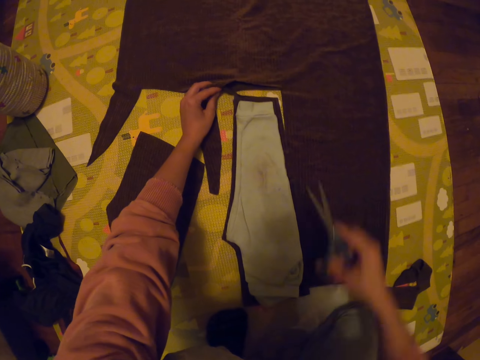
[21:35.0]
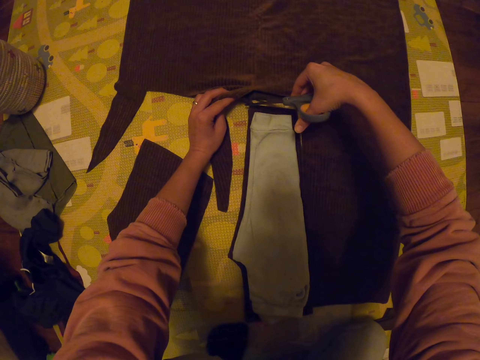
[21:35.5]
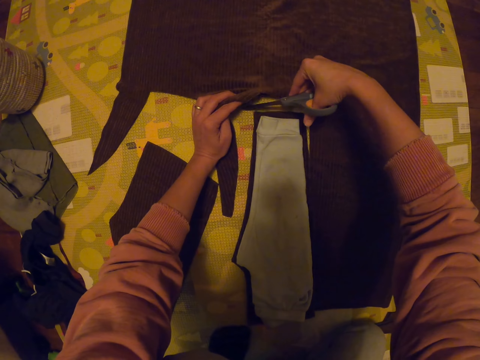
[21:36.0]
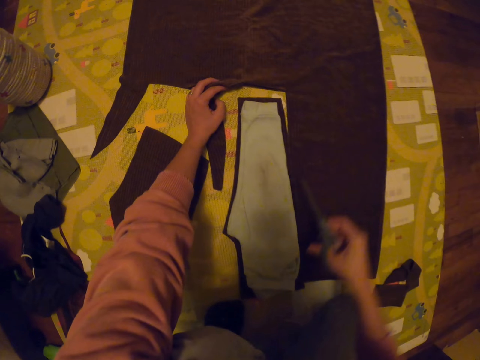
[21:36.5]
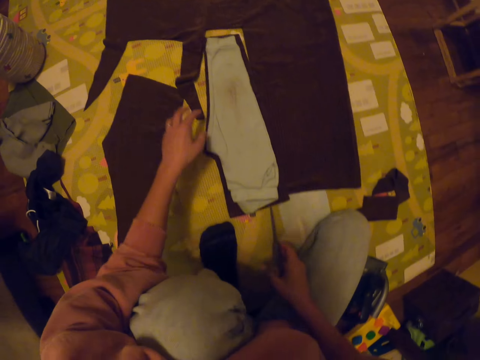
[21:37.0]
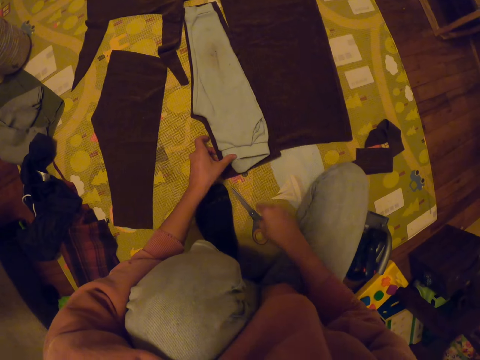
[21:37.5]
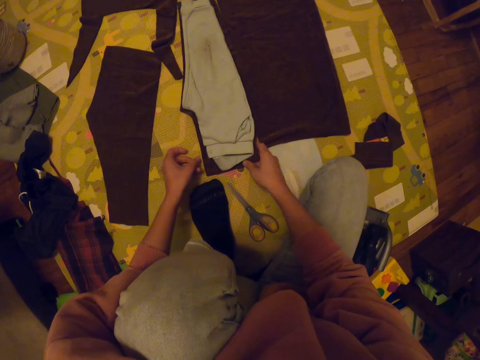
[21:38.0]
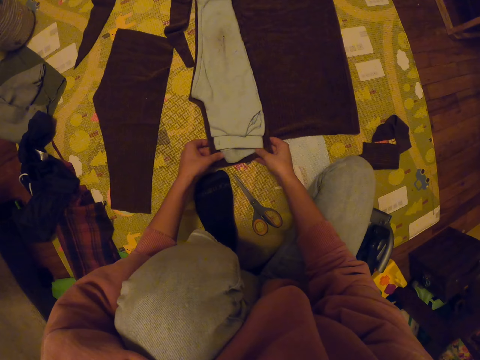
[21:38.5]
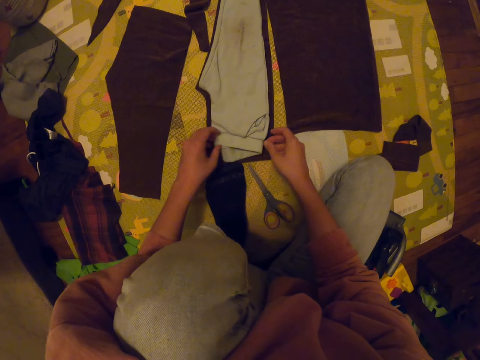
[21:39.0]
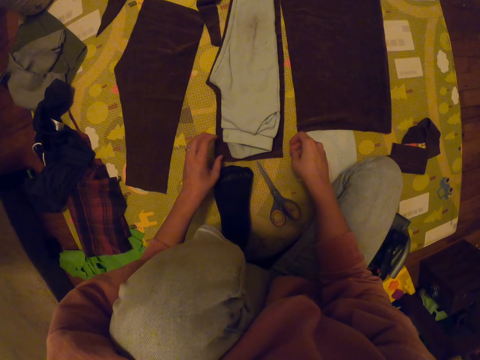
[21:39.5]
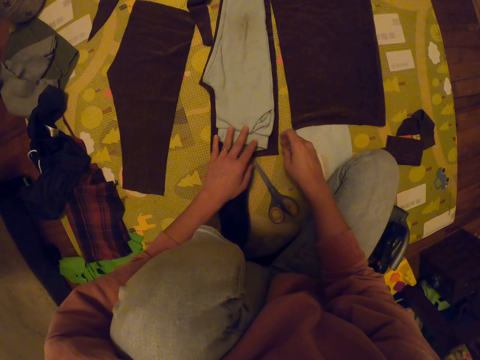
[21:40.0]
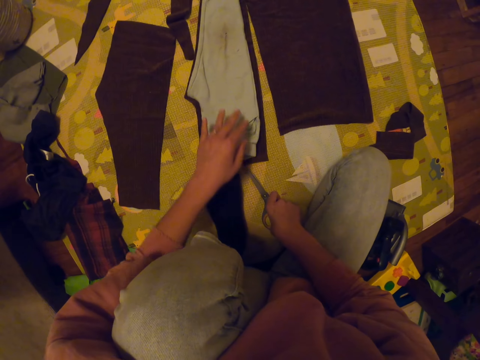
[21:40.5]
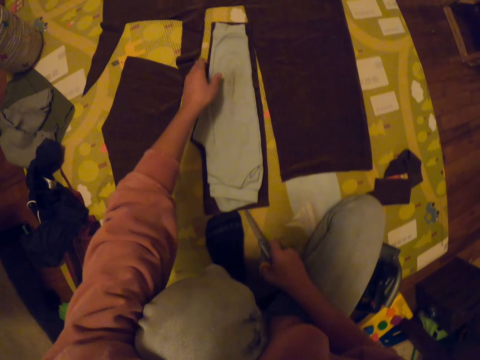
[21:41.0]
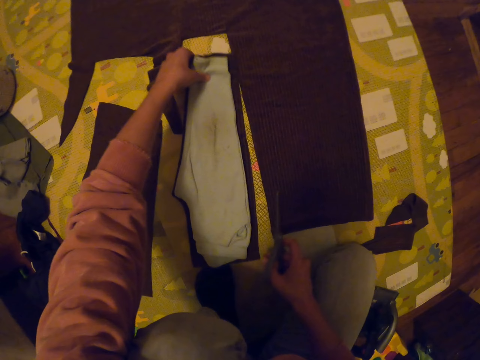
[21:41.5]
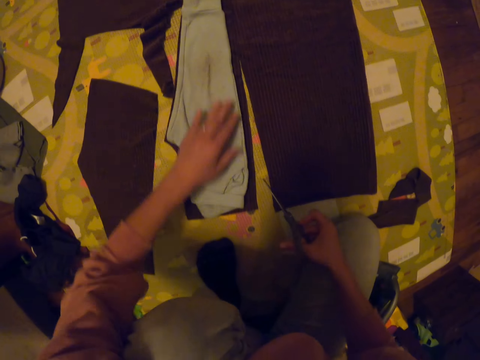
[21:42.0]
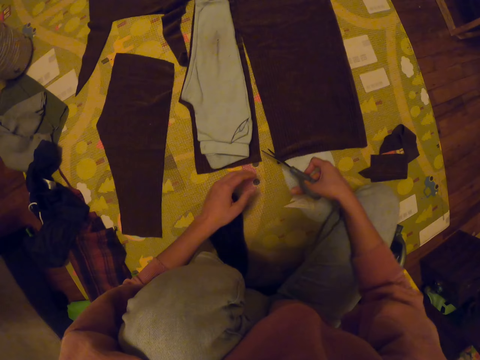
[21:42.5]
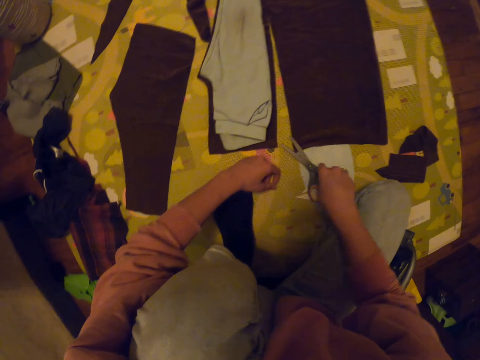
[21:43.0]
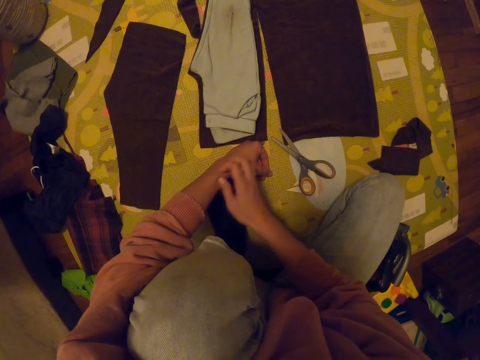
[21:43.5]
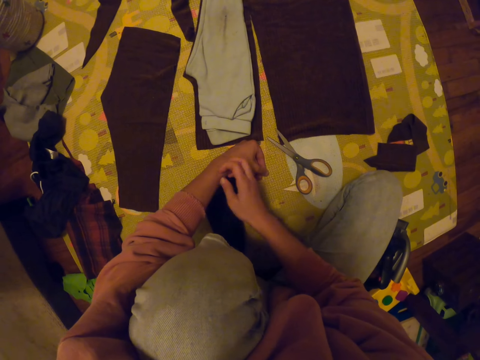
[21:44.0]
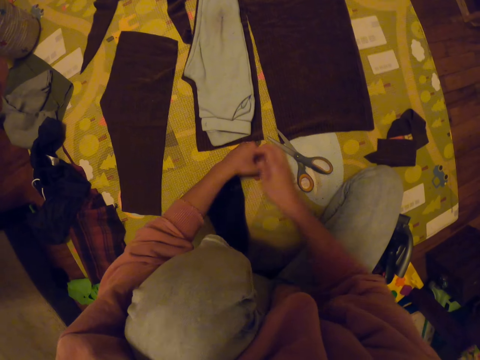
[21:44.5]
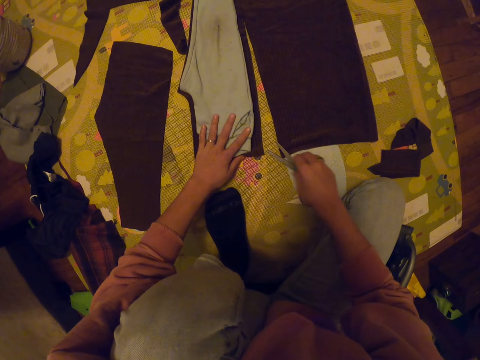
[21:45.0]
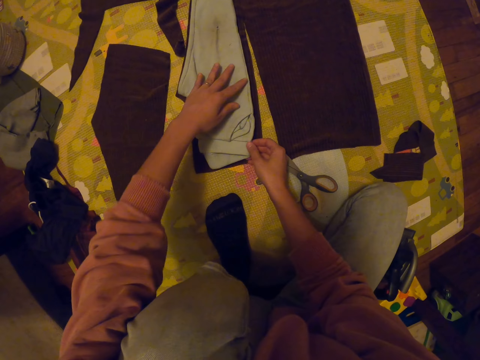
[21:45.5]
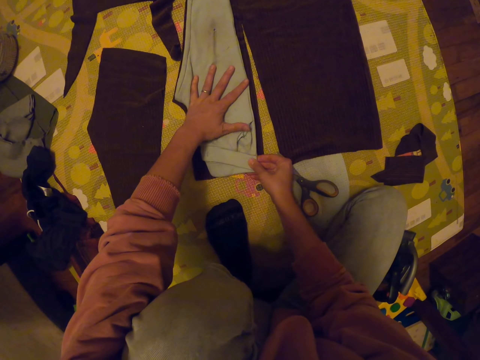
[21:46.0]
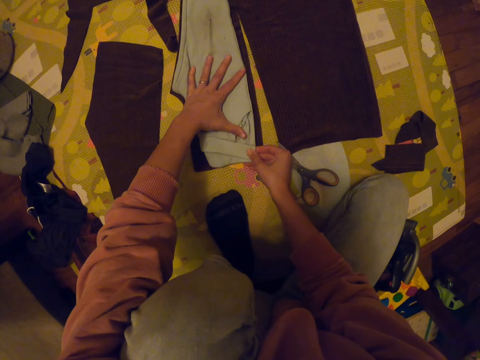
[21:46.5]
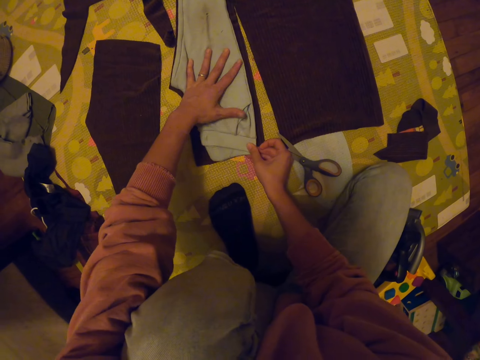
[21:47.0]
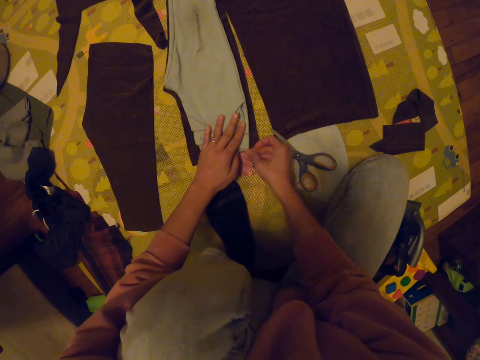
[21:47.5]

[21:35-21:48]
The camera wearer picks up the scissors. She holds the cloth with her left hand. She cuts the cloth with the scissors. She puts the scissors on the mat. She adjusts the trouser. She moves the piece of cloth and the trouser on the mat with both hands. She puts her left hand on the trouser. She picks the scissors from the mat with her right hand. She adjusts the trouser. She puts the scissors on the mat. She scratches her left hand with her right hand. She adjusts the trouser. She stretches the trouser with her right hand.

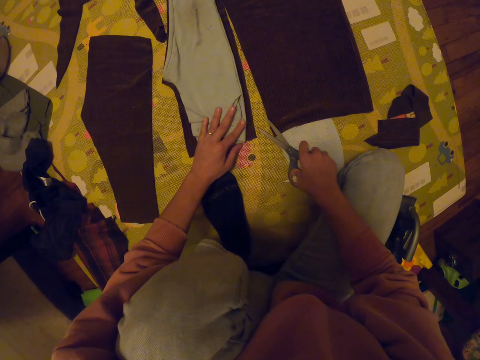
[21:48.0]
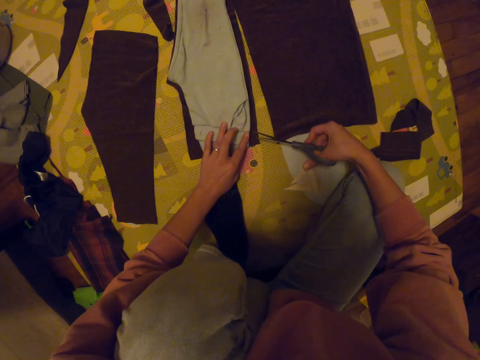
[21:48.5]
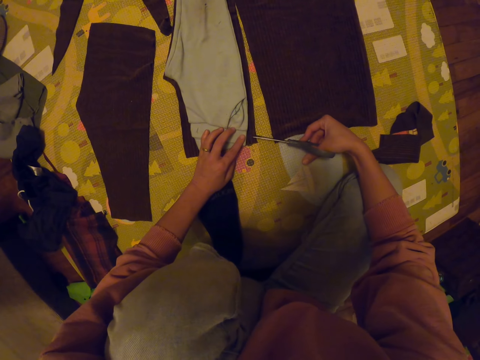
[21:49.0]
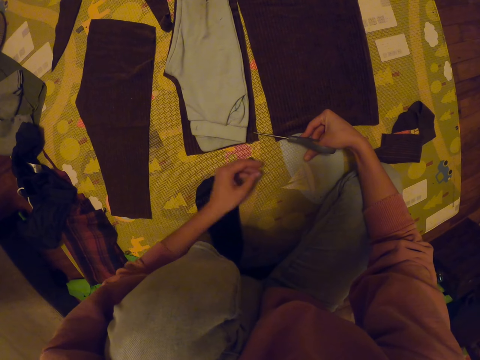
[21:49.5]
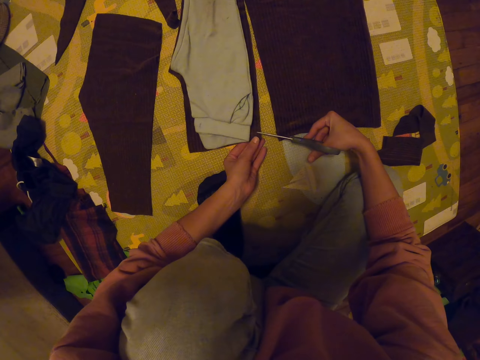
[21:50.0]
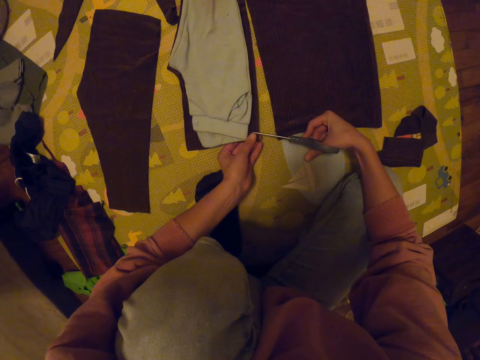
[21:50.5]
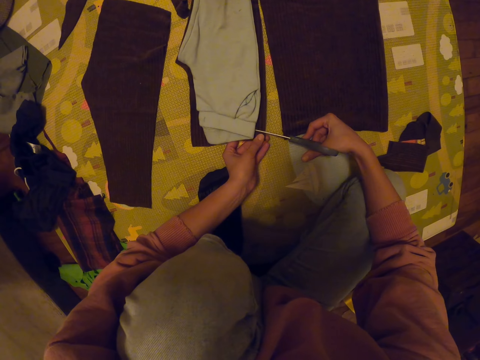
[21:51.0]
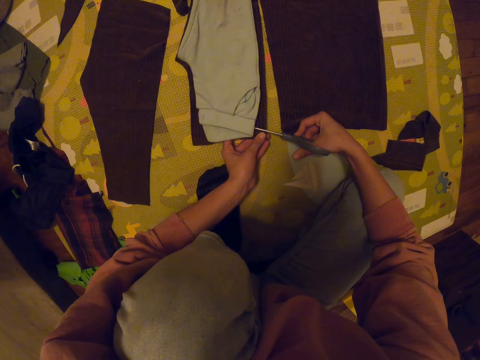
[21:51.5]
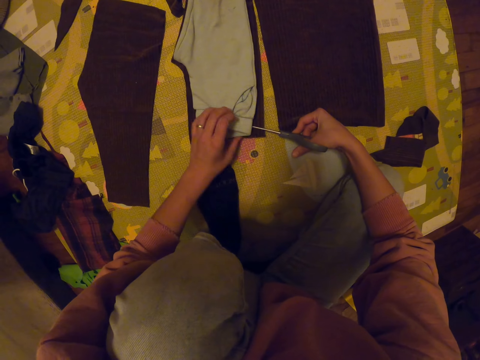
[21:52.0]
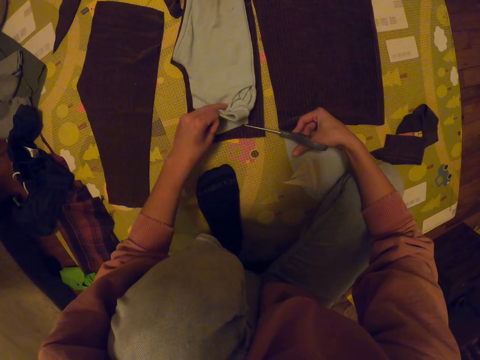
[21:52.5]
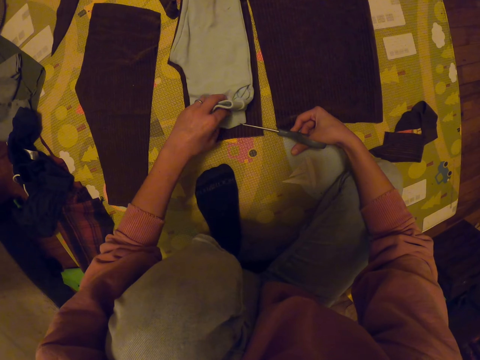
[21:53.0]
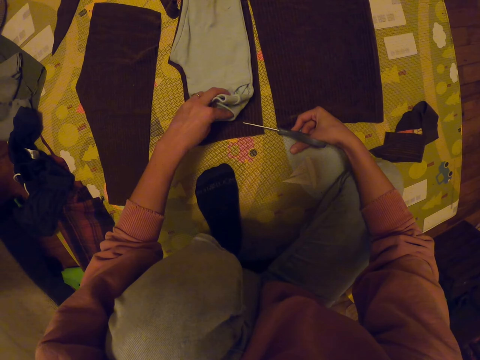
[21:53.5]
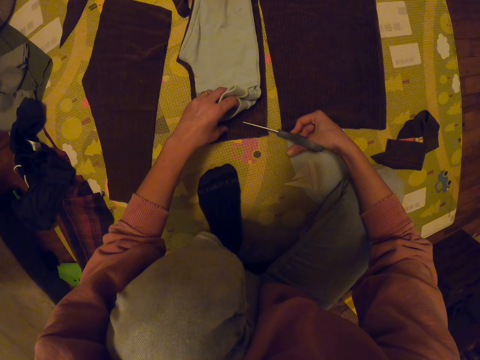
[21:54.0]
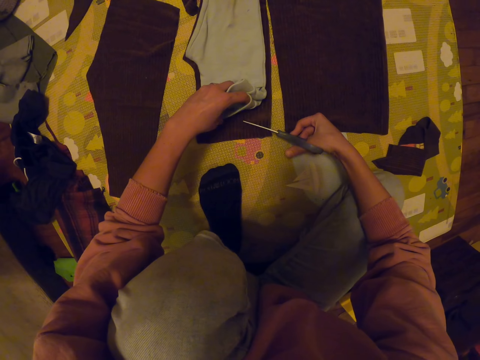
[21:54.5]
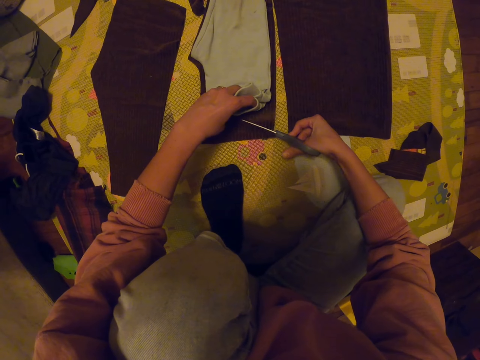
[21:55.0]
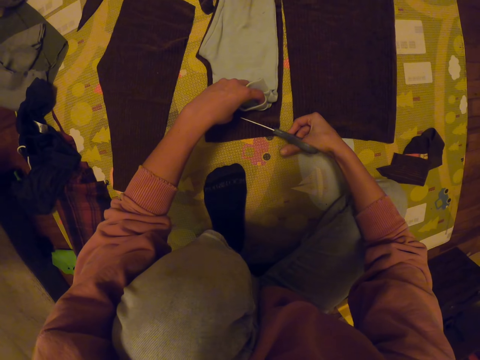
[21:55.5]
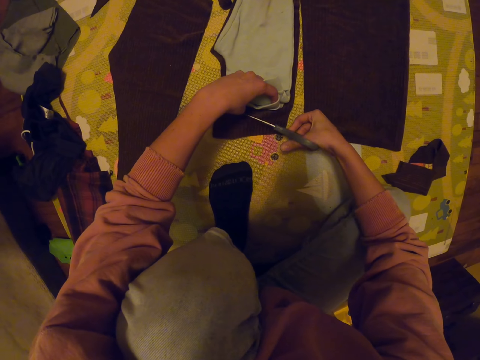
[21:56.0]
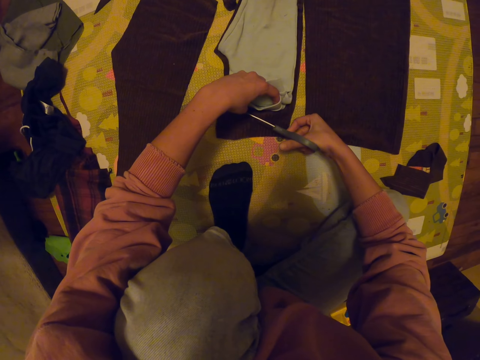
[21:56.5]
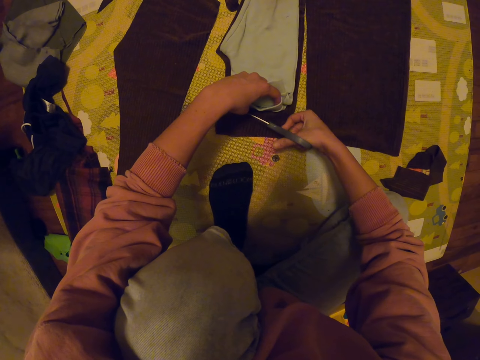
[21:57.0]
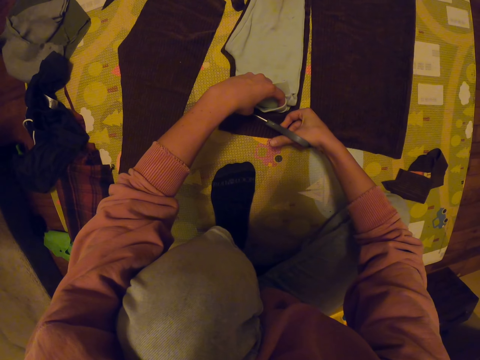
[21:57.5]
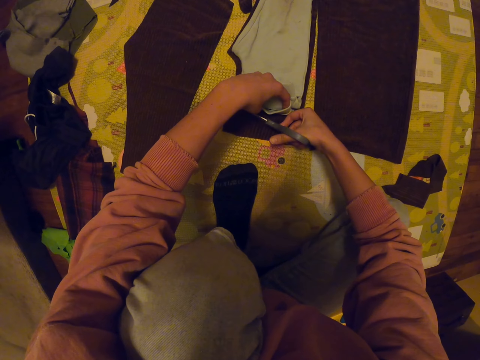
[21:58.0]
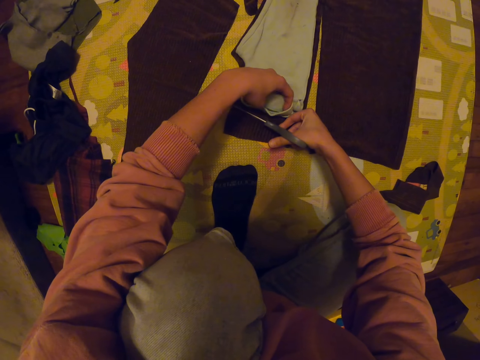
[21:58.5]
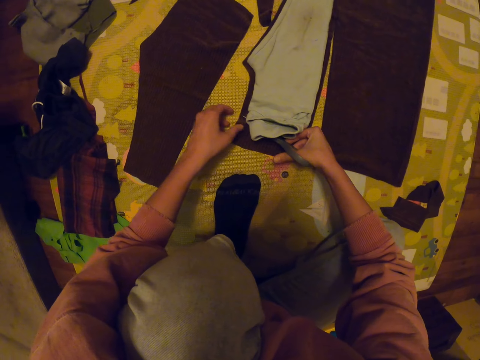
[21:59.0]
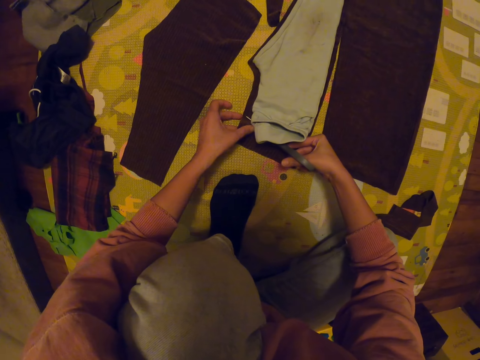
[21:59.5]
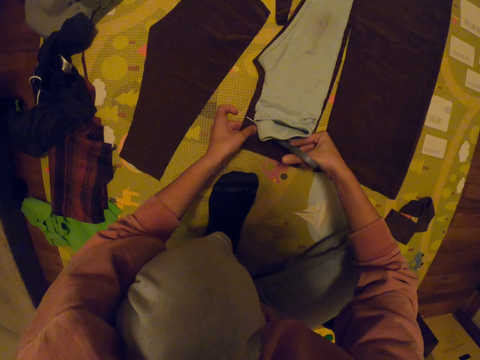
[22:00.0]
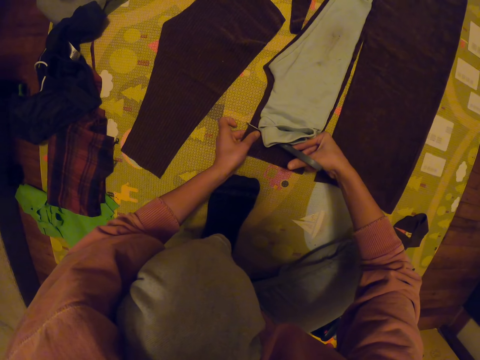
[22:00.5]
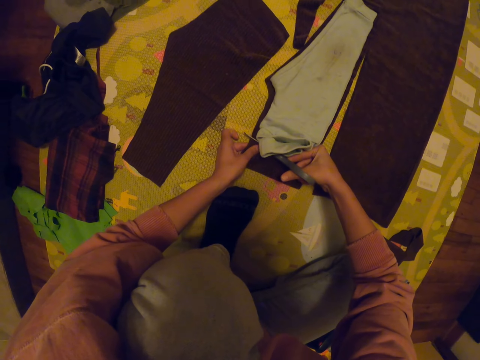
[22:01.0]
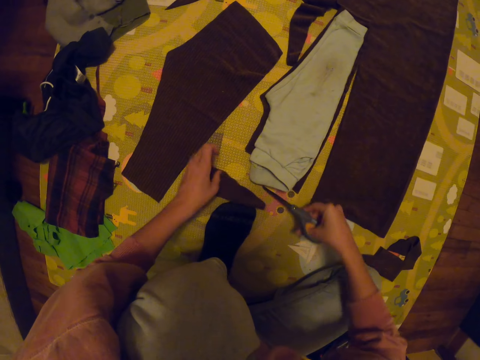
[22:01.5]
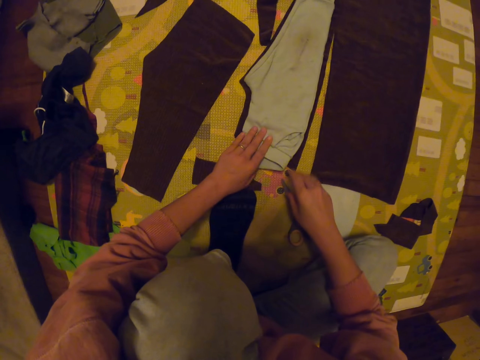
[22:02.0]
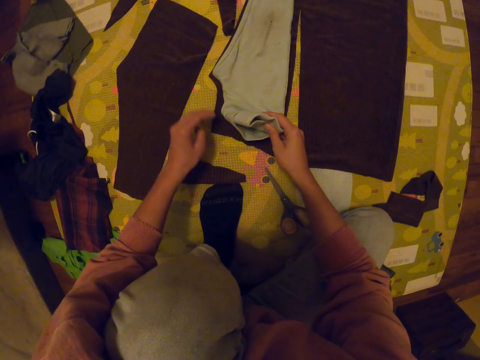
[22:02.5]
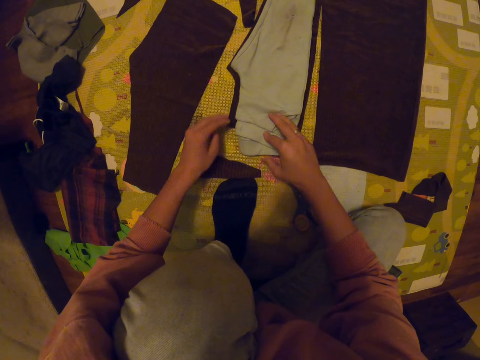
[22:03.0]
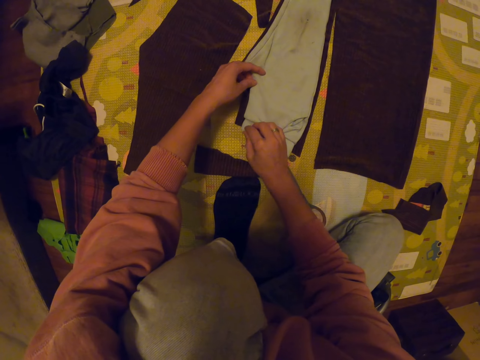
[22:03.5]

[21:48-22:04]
The camera wearer picks the scissors from the mat with her right hand. She holds the cloth with her left hand. She cuts the cloth with the scissors. She pulls the waist of the trouser with her left hand. She adjusts the trouser. She cuts the cloth with the scissors. She holds the cloth with her left hand. She drops the piece of the cloth on the mat. She holds the trouser with both hands. She drops the scissors. She adjusts the trouser.
